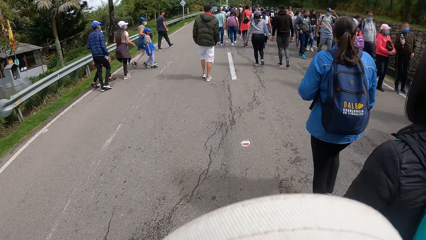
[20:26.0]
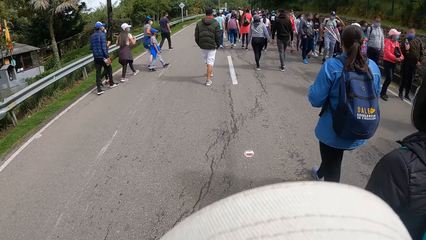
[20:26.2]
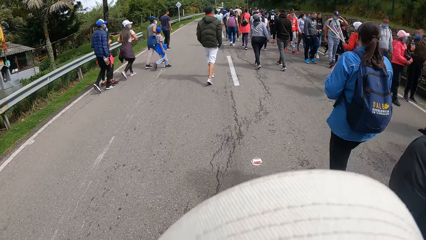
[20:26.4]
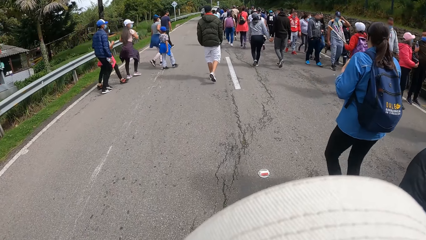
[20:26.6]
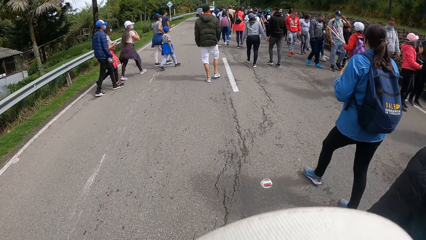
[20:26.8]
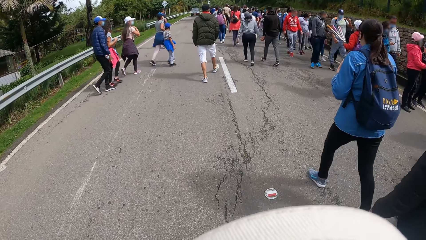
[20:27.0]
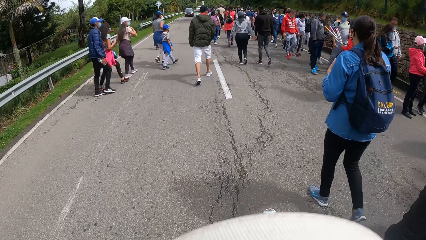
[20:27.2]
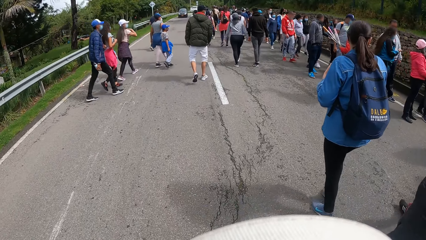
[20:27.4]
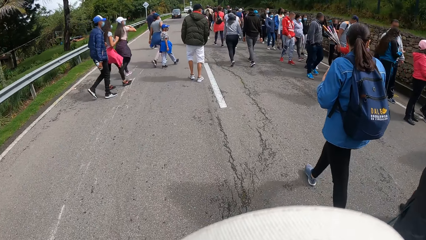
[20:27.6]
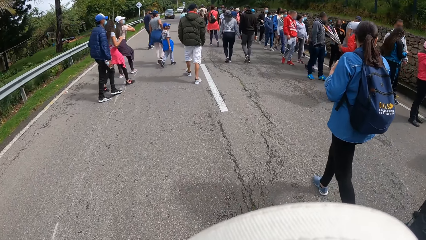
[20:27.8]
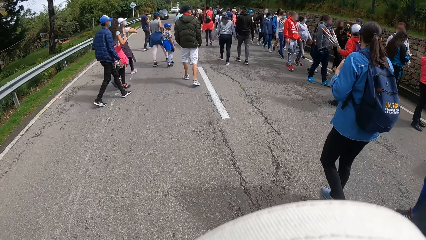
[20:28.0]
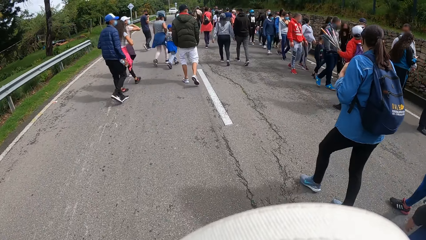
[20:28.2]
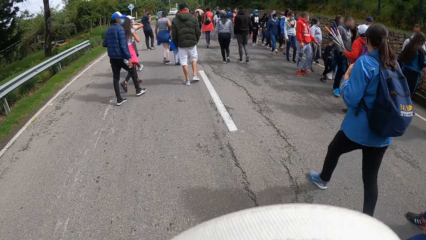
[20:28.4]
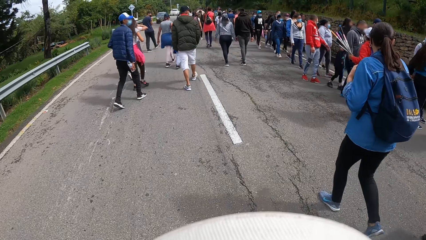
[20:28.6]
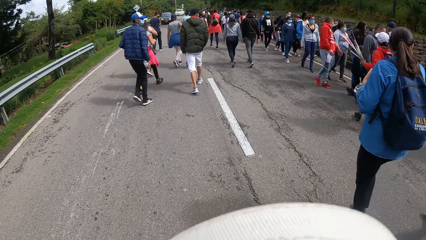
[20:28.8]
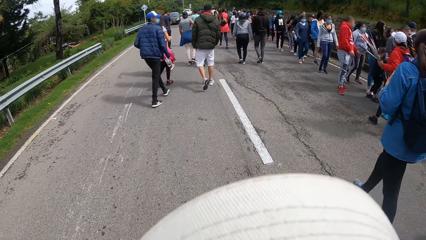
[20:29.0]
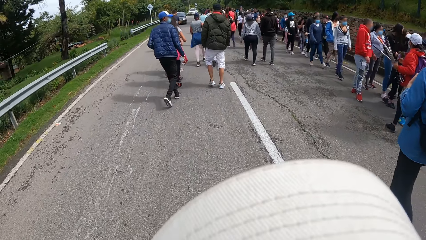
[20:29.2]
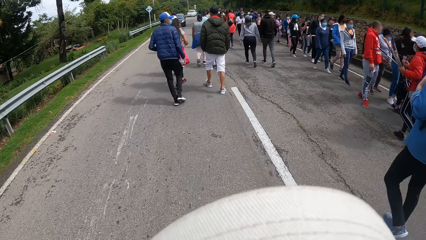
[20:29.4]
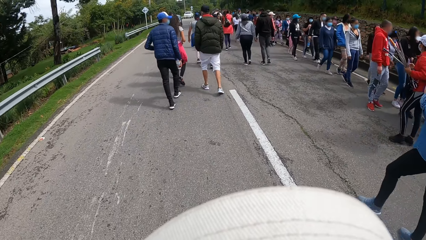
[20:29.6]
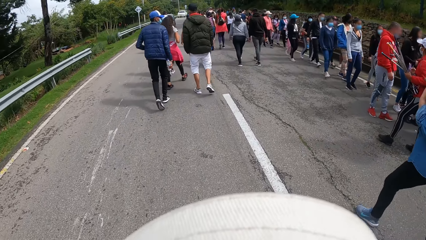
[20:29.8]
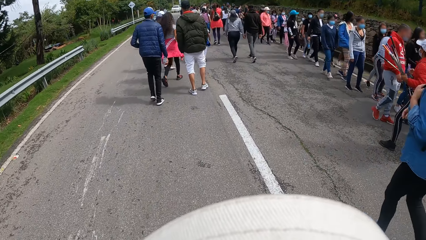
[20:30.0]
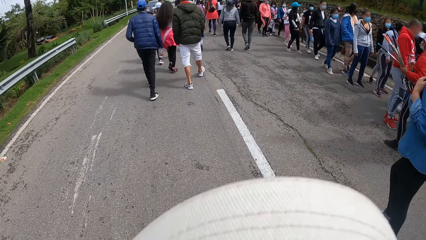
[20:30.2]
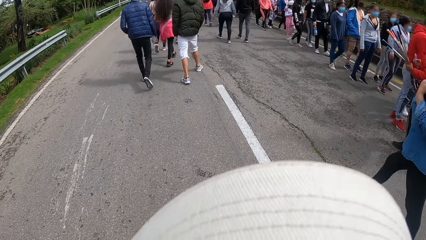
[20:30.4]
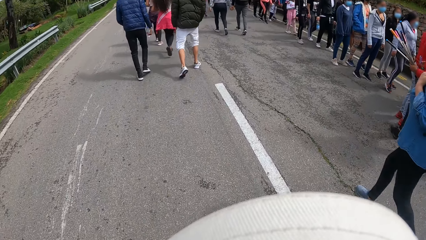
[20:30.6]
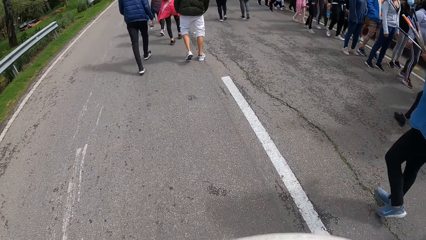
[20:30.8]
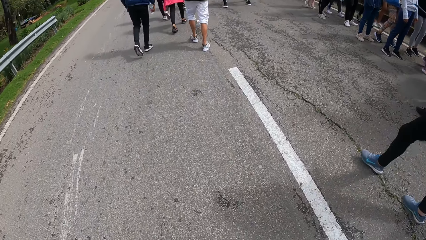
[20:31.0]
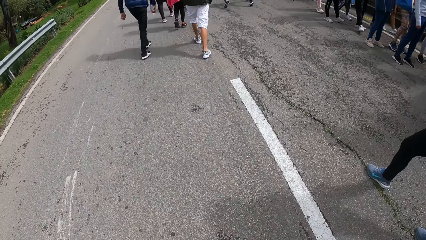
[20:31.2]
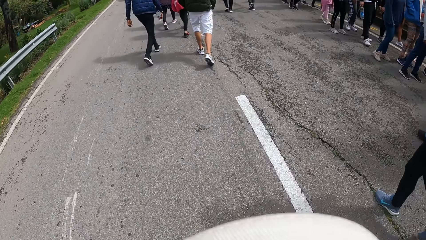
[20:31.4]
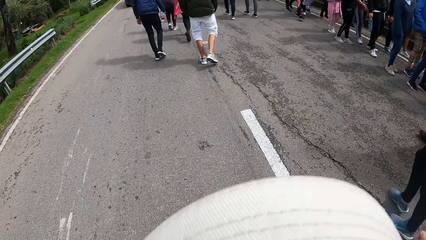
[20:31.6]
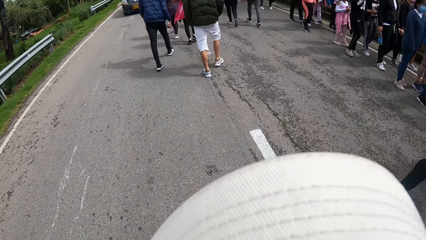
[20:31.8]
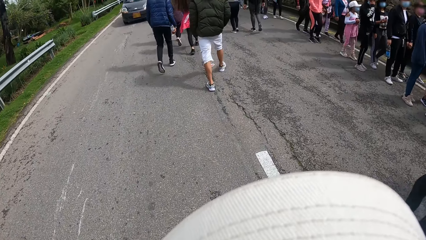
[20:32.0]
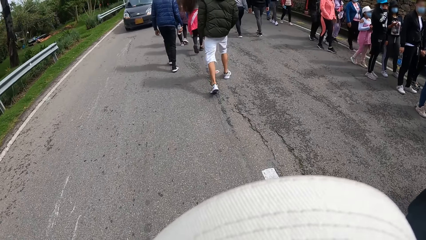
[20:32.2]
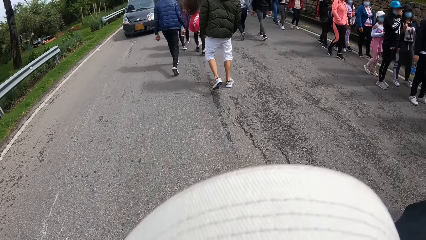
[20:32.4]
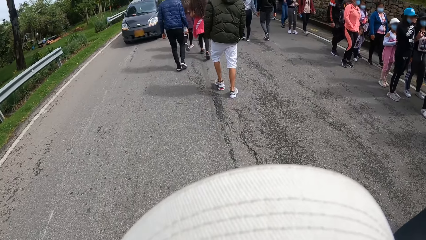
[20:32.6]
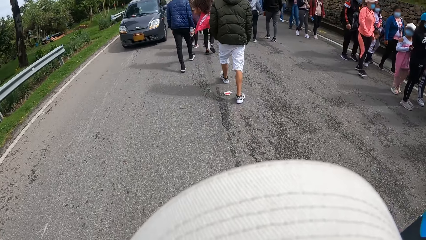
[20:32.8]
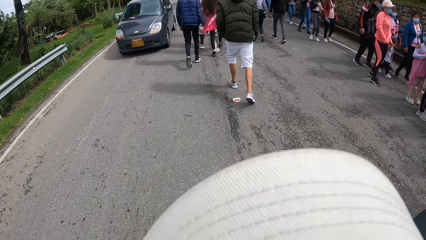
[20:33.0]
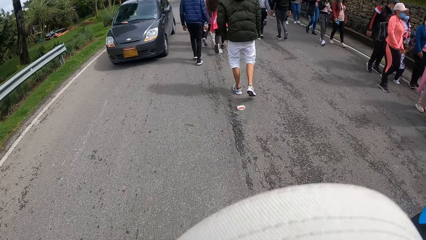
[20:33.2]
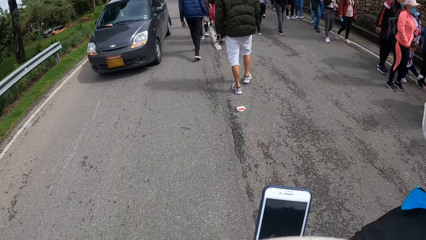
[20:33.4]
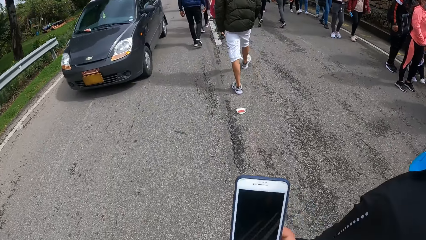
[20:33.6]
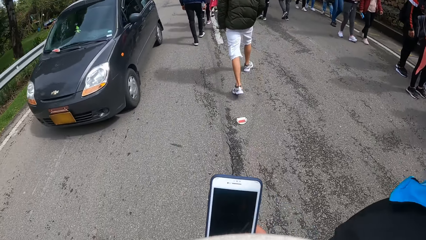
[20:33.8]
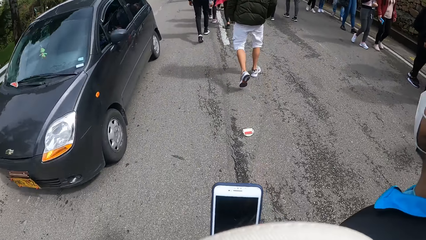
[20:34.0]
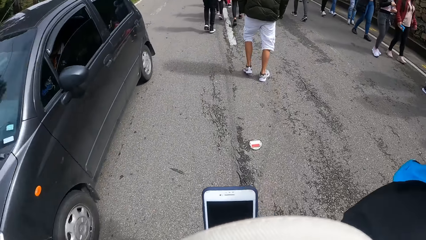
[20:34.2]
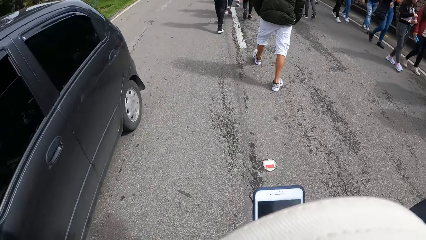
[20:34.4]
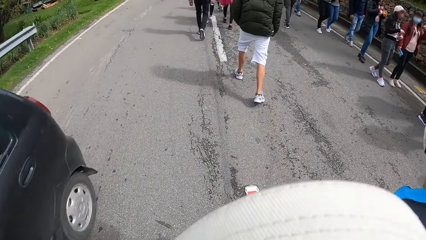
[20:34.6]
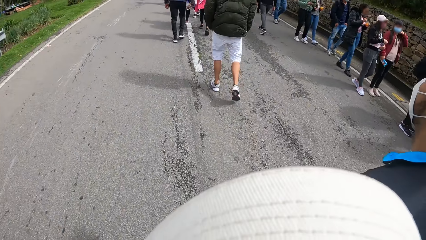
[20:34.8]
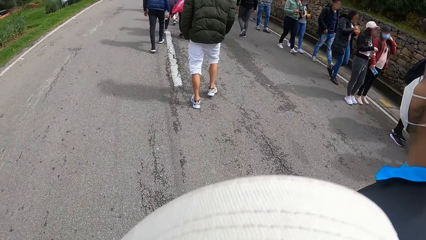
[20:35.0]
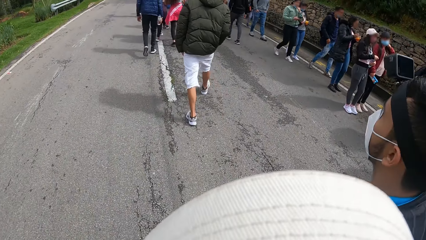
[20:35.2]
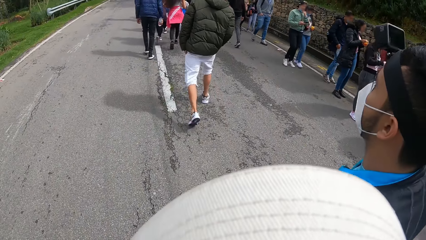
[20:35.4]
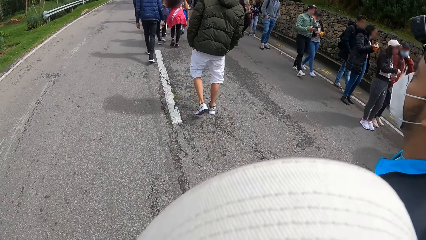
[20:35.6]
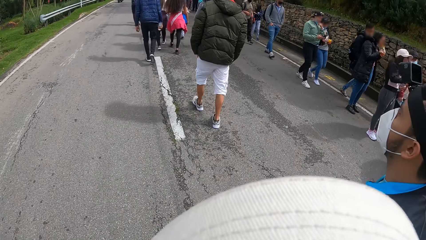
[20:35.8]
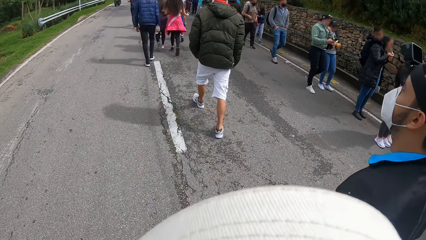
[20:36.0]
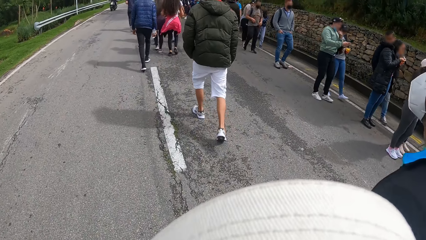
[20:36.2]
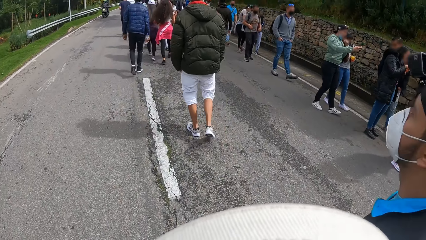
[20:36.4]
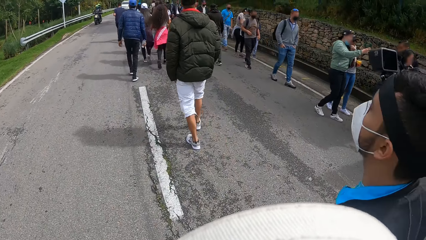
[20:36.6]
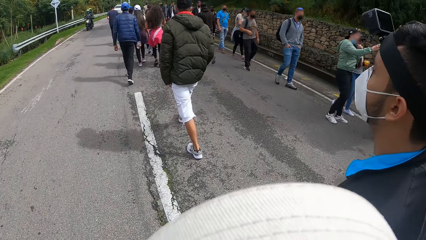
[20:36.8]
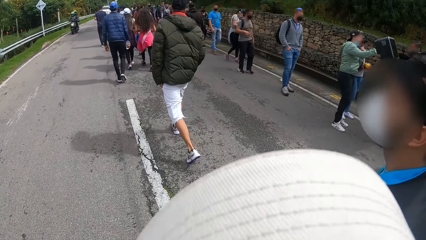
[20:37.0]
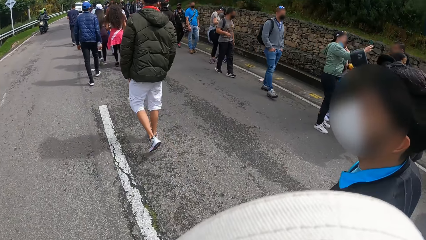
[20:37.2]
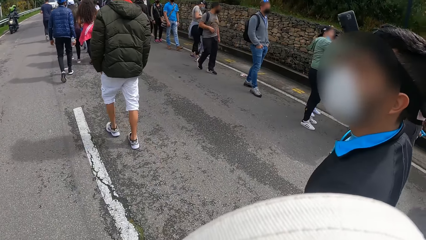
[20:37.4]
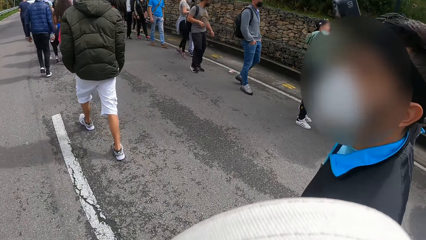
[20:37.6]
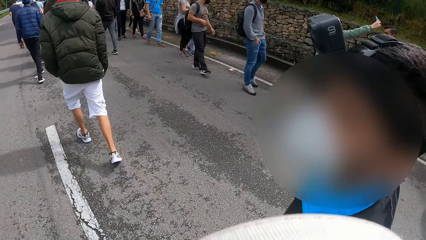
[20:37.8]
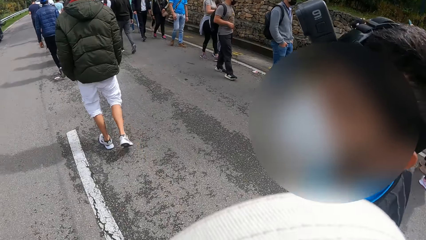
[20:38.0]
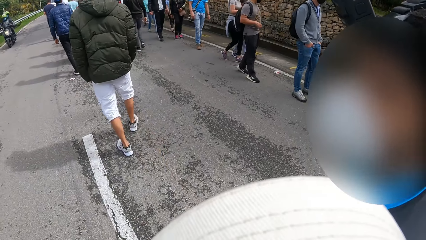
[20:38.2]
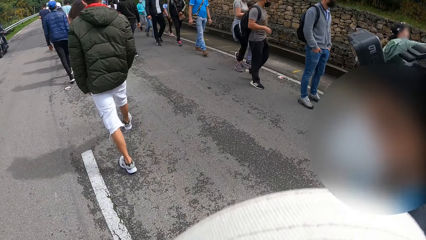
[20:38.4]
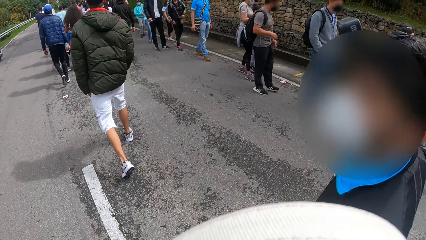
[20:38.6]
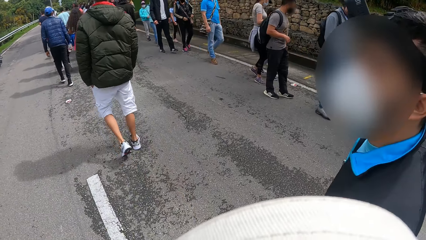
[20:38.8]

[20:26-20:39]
The camera wearer operates a phone with her right hand. She looks at the phone.

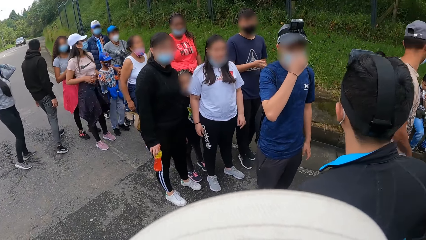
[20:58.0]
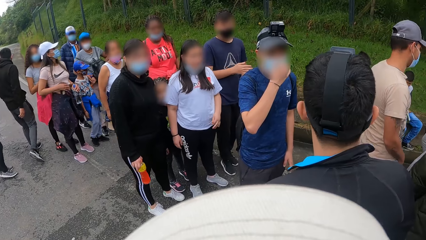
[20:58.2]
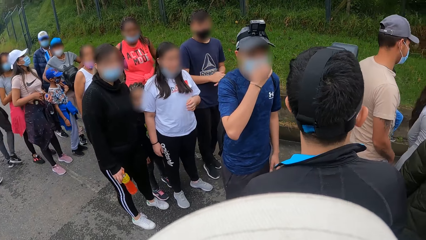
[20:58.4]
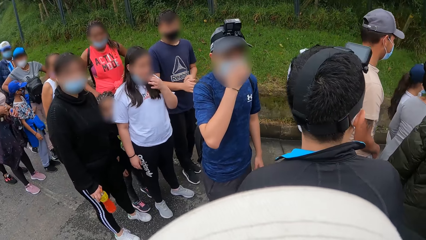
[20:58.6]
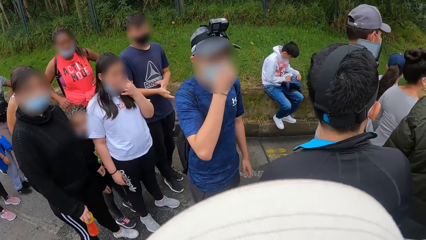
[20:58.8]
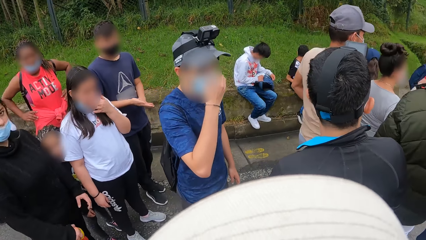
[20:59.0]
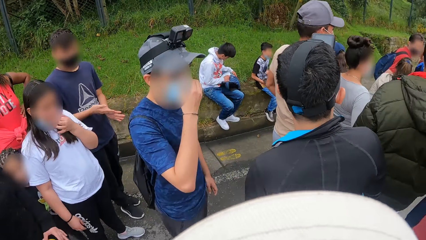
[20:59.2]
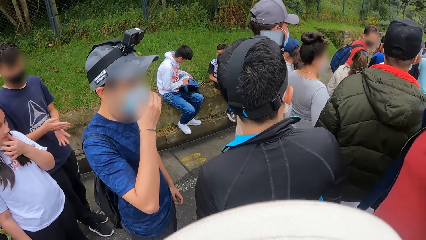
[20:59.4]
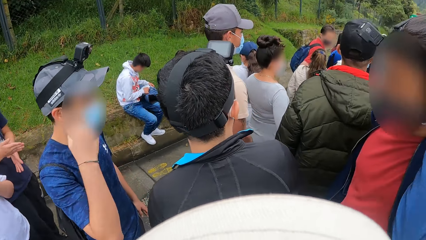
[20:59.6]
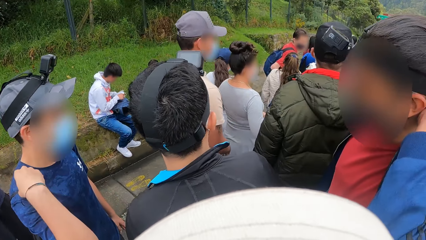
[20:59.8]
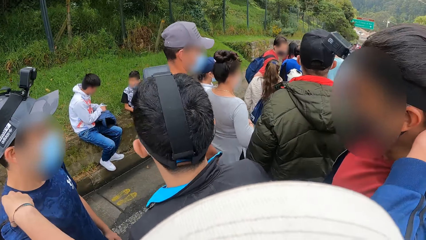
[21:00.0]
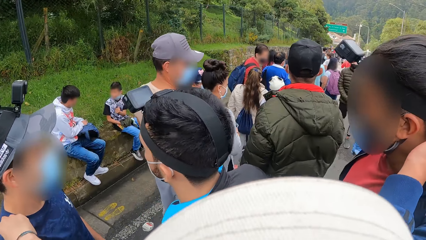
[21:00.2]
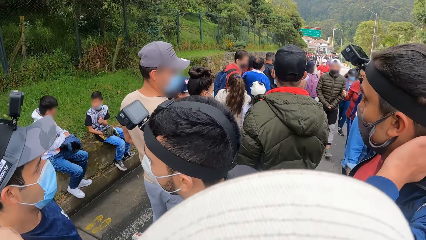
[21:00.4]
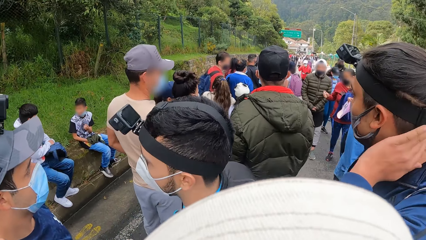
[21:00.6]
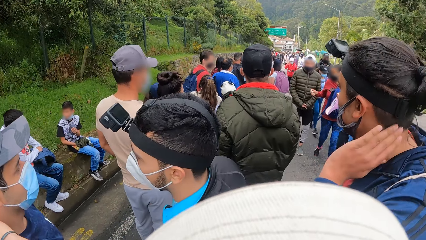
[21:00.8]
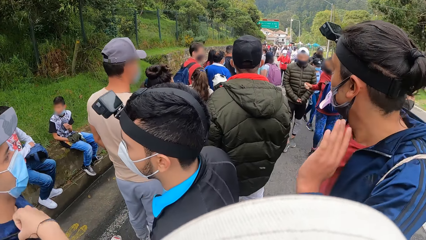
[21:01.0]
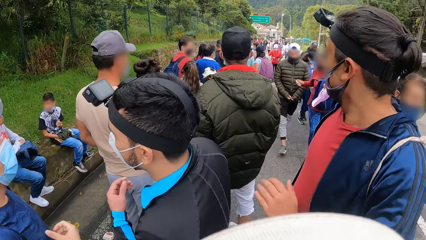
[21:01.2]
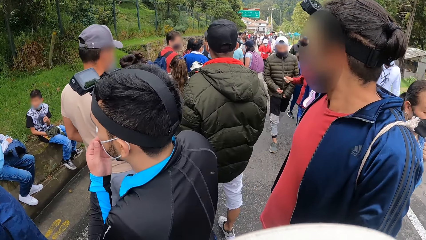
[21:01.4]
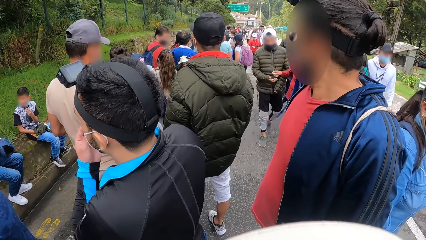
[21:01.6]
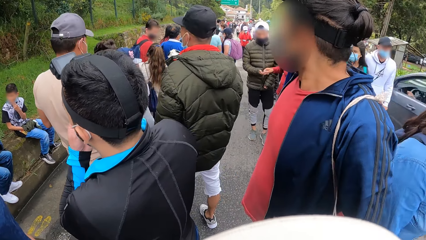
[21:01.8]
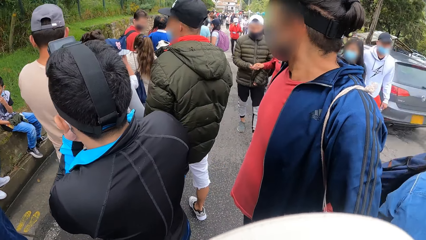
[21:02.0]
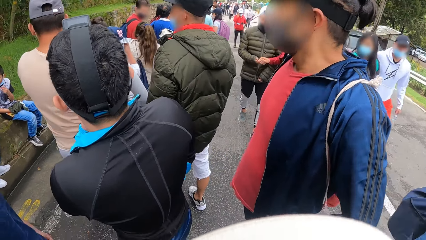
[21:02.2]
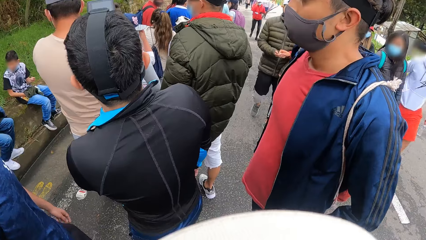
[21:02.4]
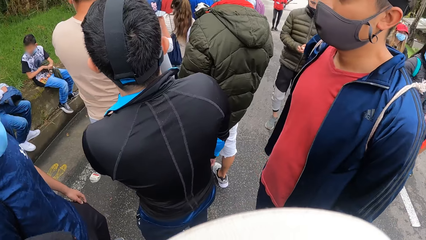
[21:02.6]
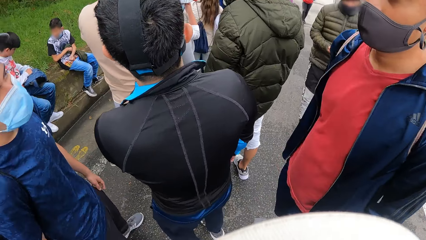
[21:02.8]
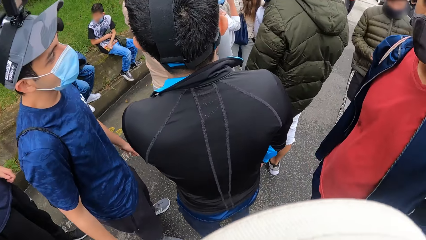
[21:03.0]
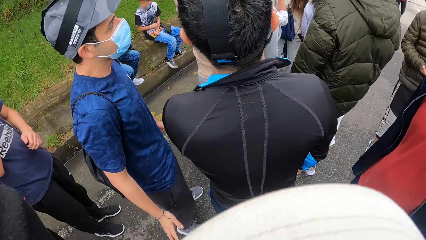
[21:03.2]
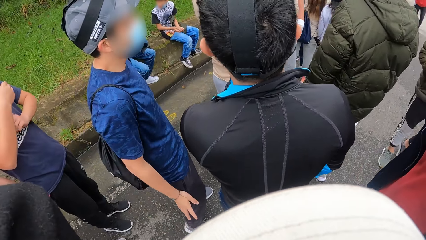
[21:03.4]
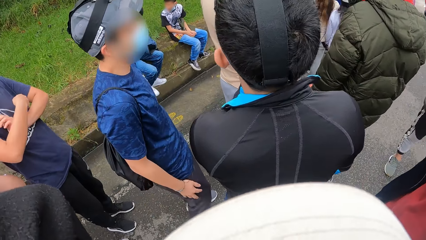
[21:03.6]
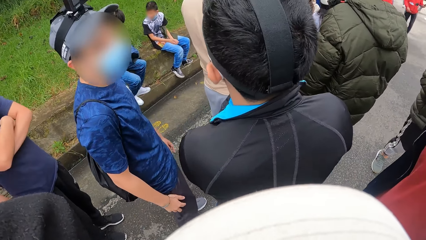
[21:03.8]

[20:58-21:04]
A man holds his head with his left hand. The camera wearer and two other people stop.
